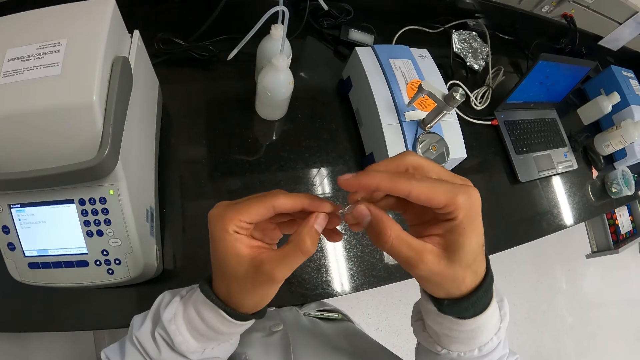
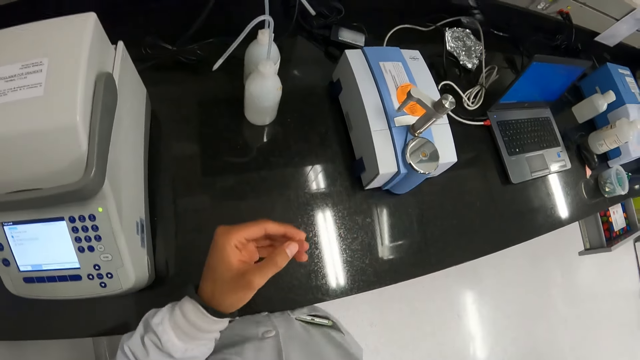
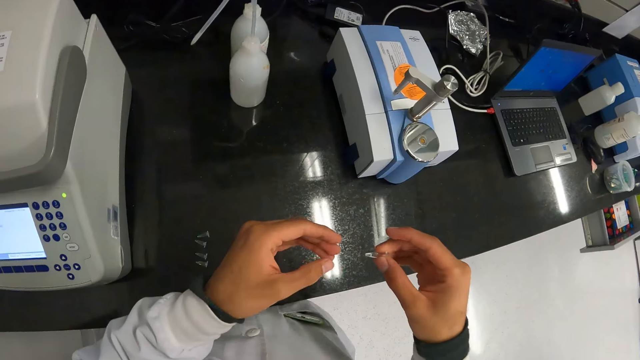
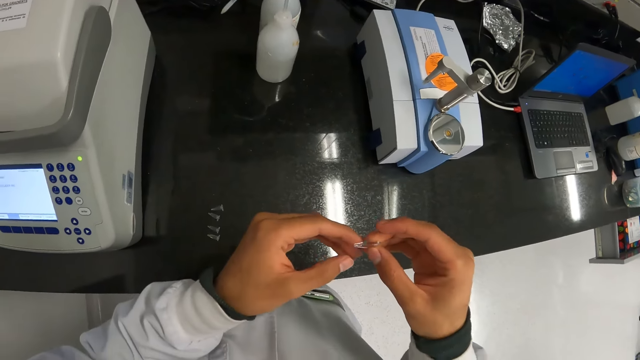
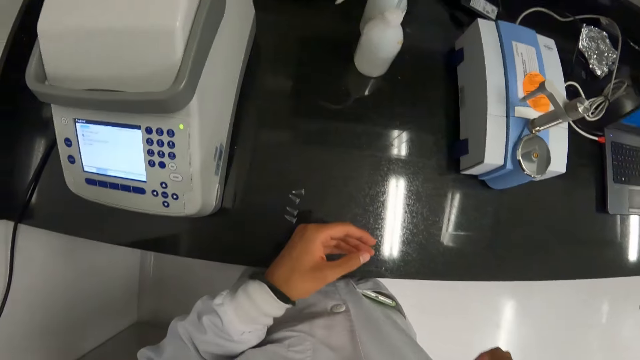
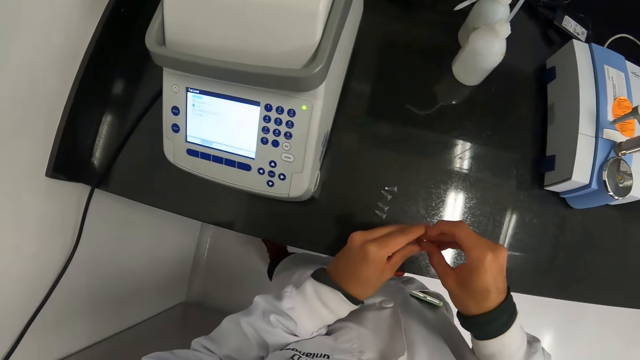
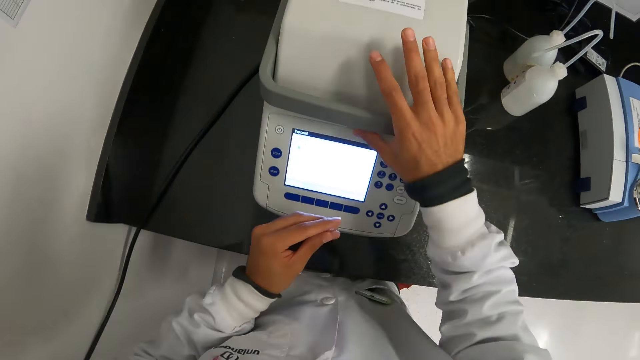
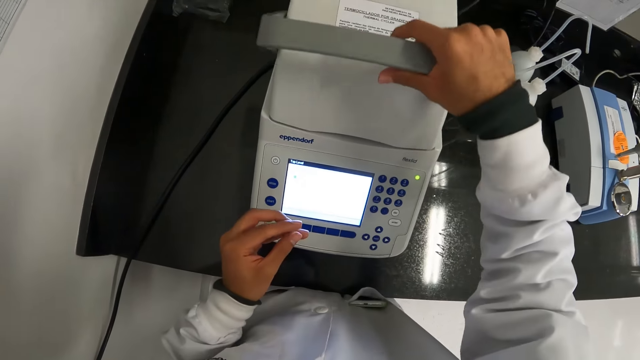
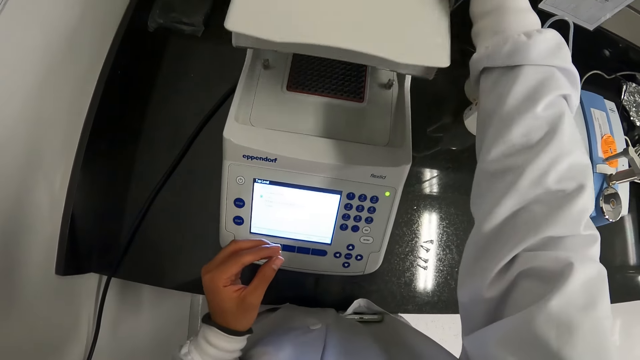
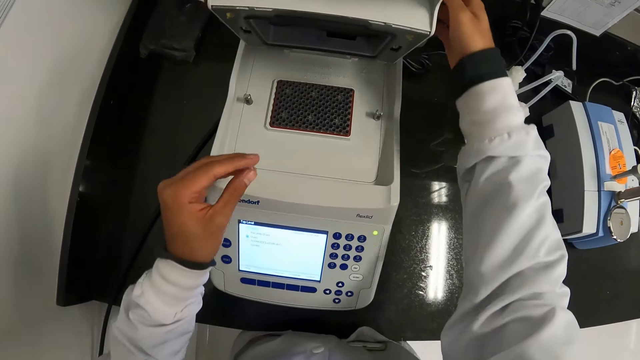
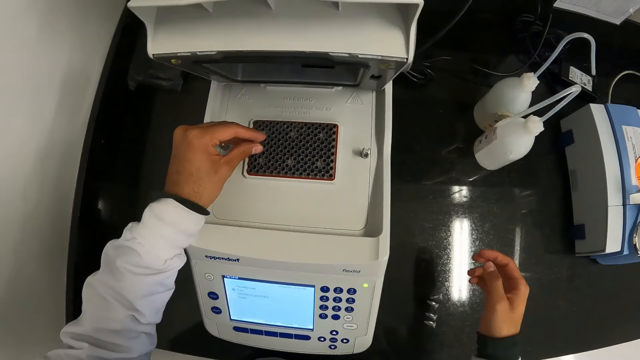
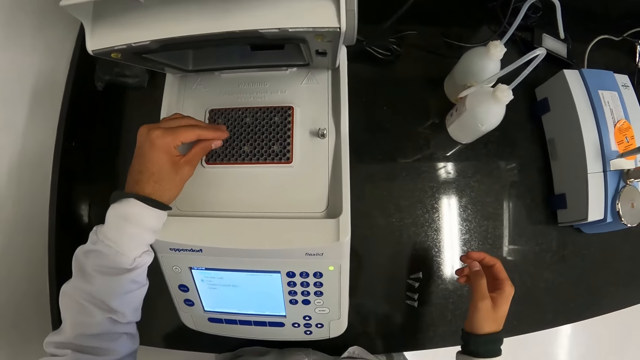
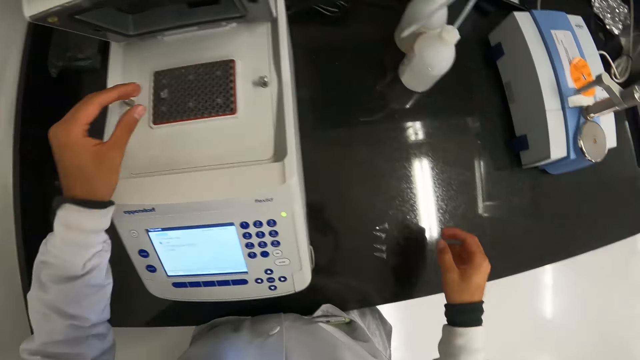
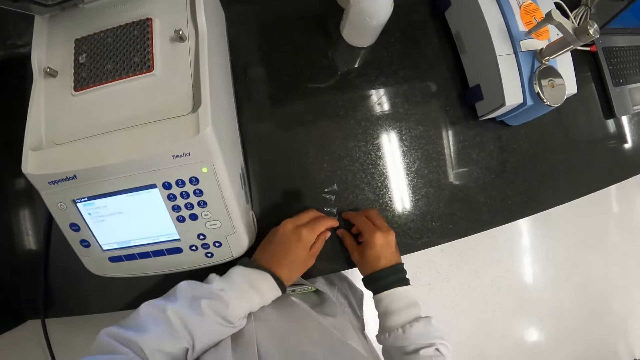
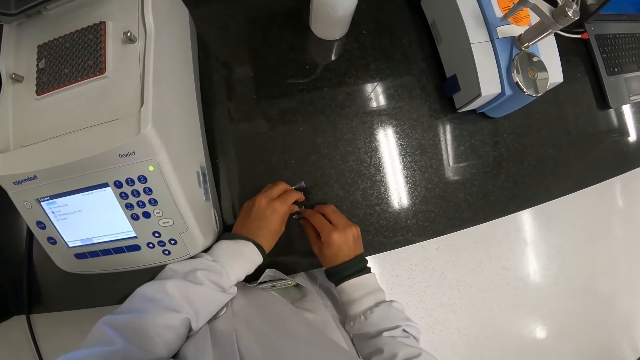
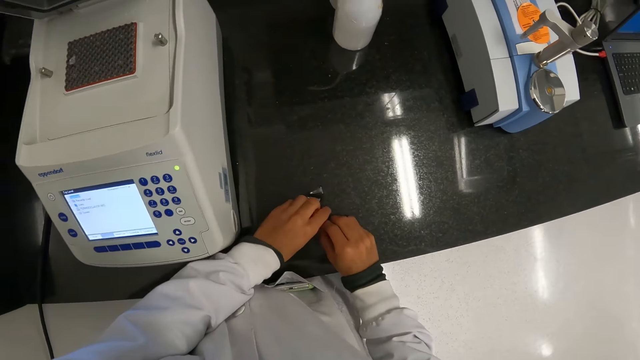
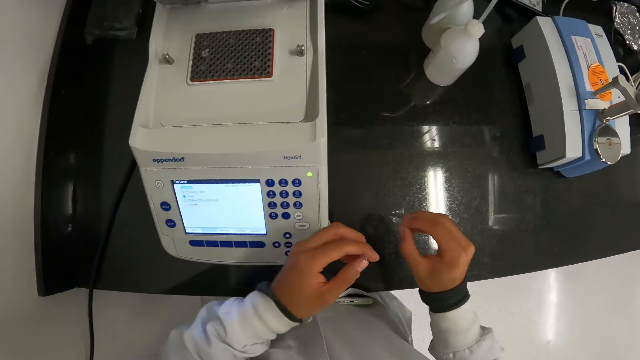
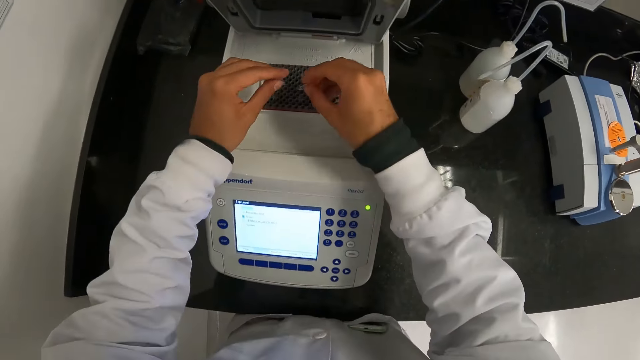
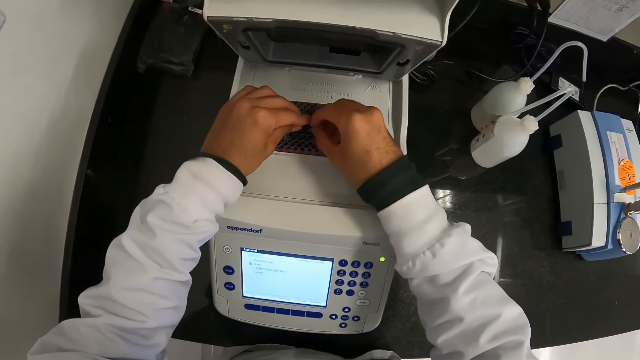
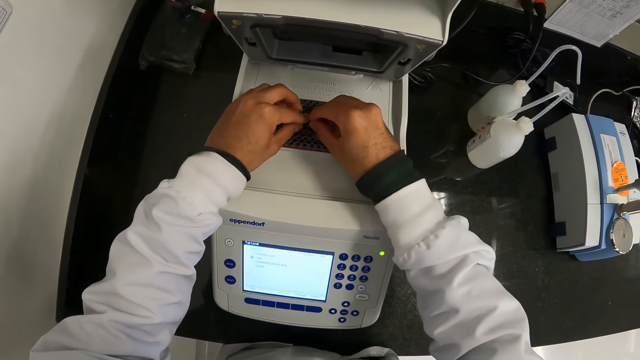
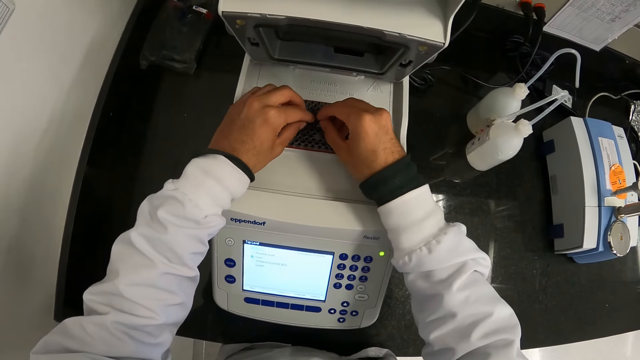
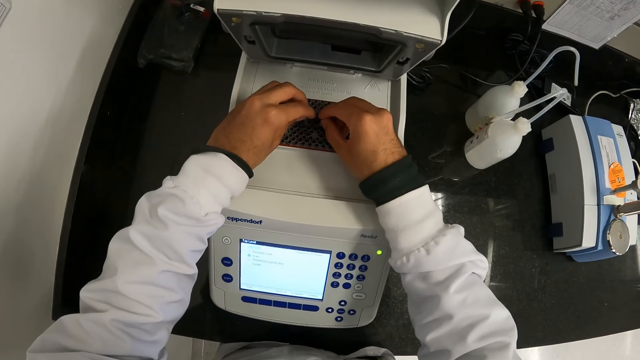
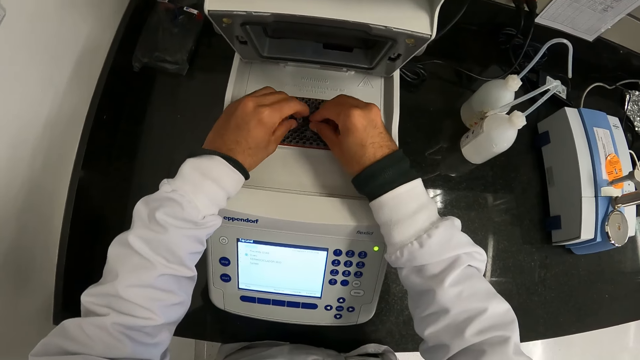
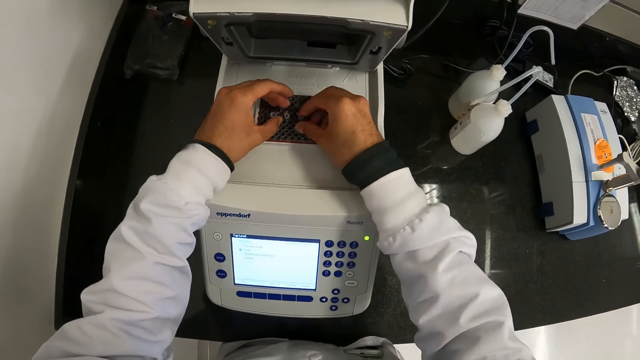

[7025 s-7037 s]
The camera wearer rapidly shakes a centrifuge tube. They open the incubator with her right hand. They place the container cover in the incubator from a counter with her left hand. They pick the container cover from the counter top with both hands. They place the container covers in the incubator with both hands. They place the microtube in his right hand into the master cycler.

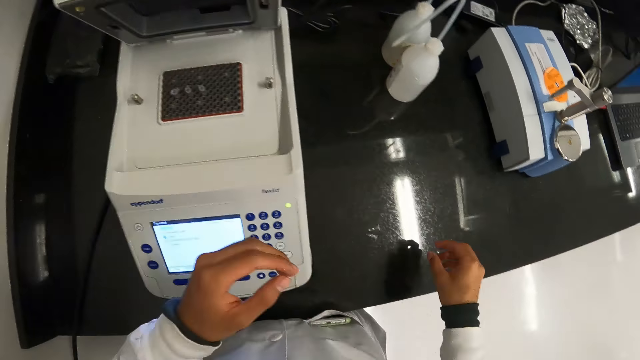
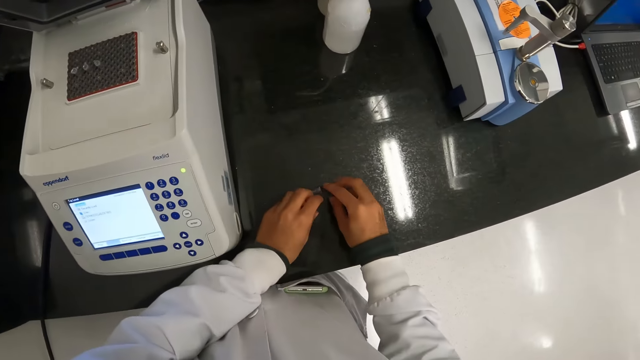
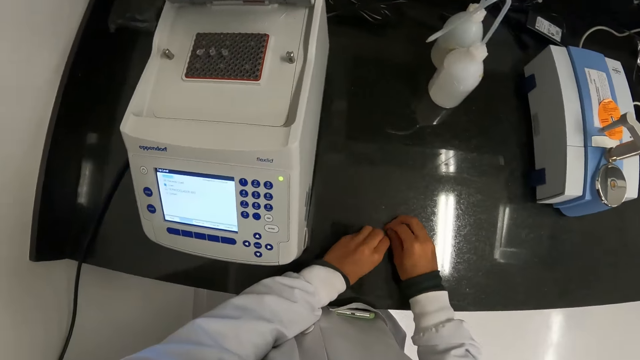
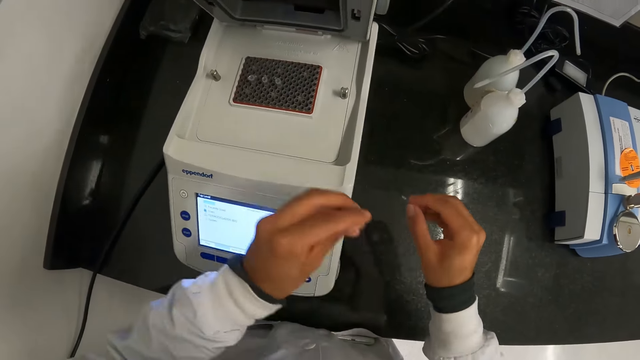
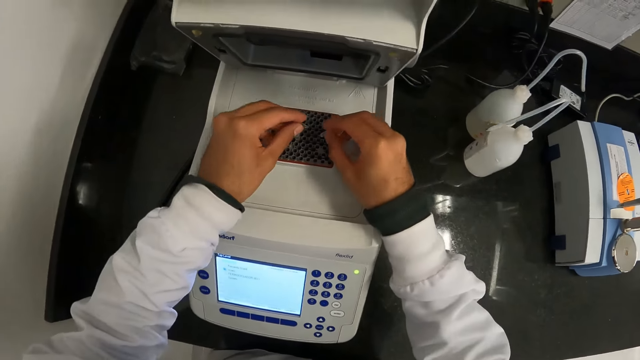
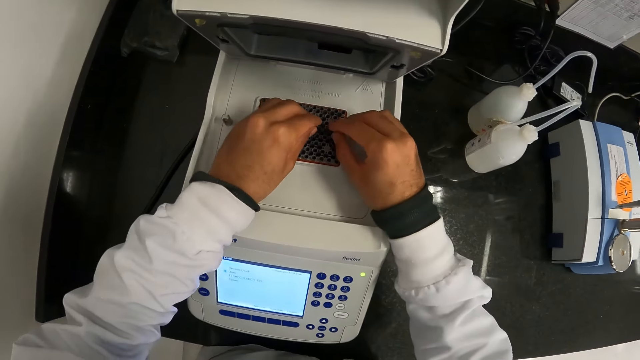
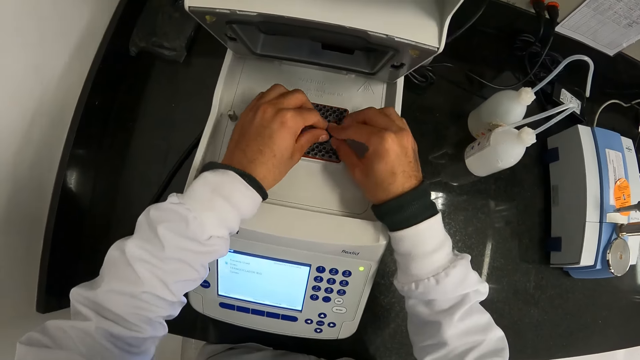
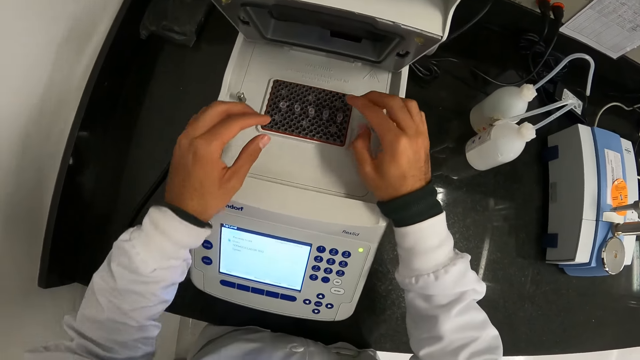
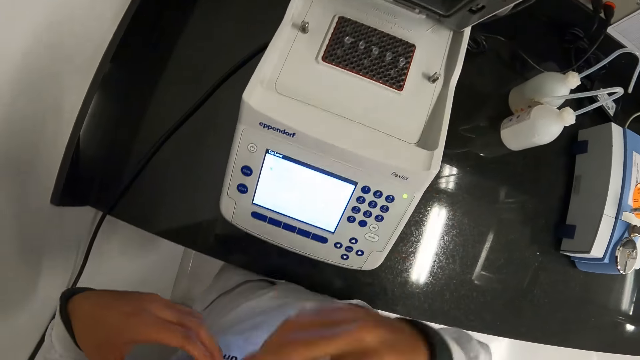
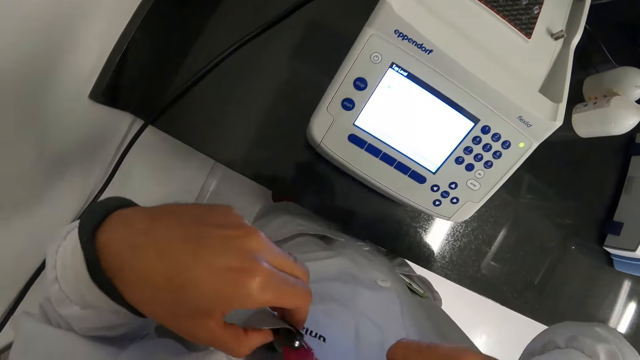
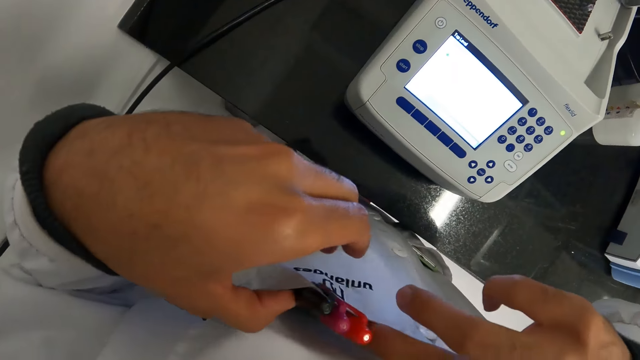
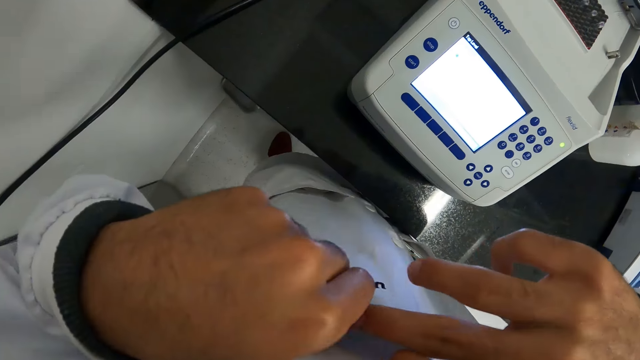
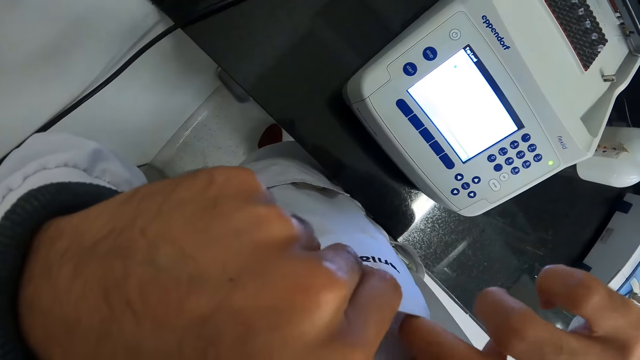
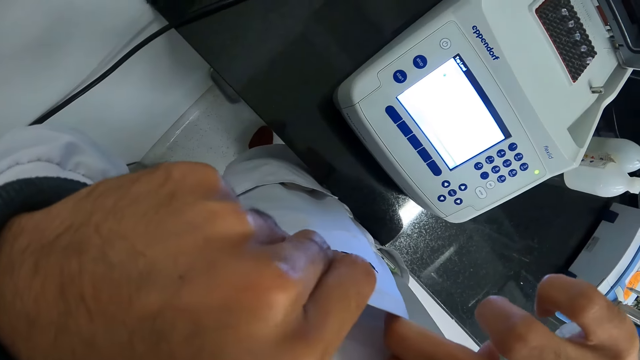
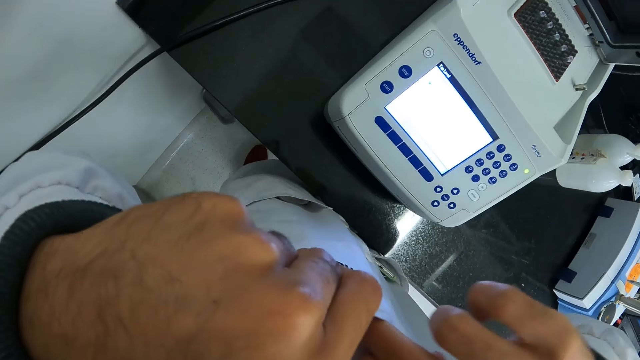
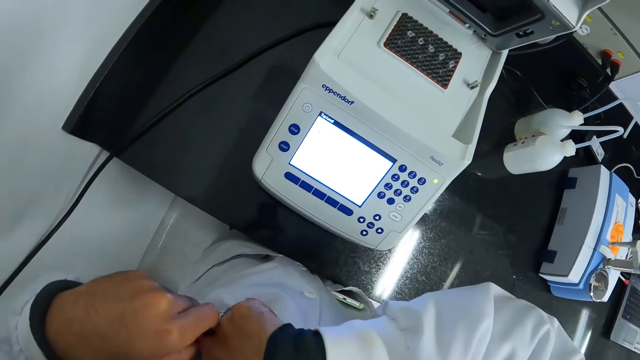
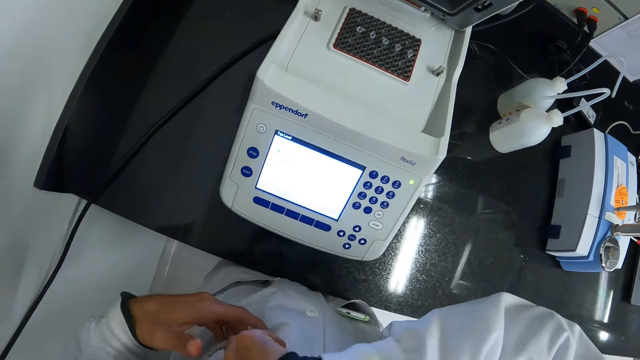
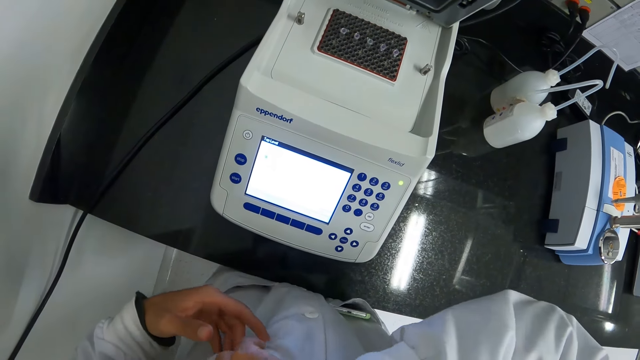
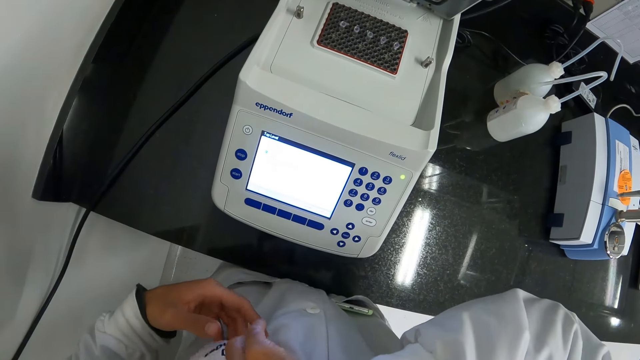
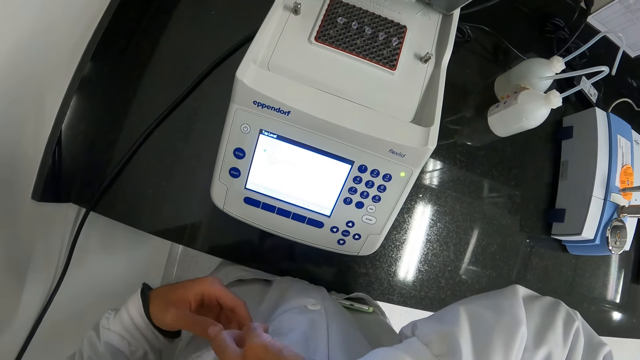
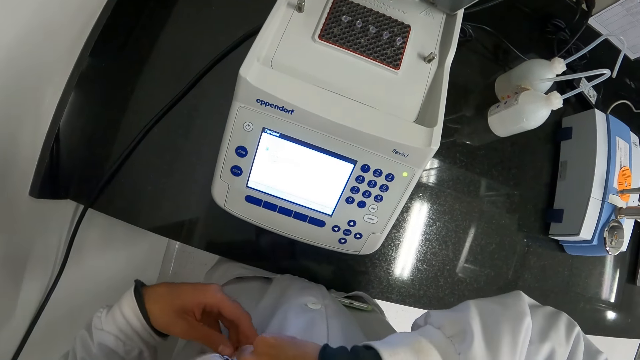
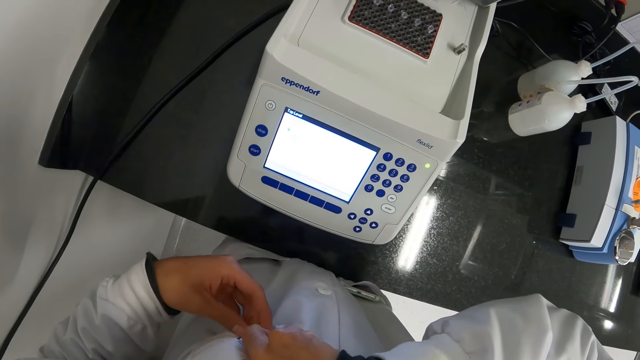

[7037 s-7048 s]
The camera wearer picks a microtube from the work table with his left hand. He picks a microtube from the work table with his right hand. He places the microtube in his right hand into the master cycler. He places the microtube in his left hand into the master cycler. He holds his laboratory coat pocket with his left hand. He touches the cloth. He puts his right hand in his laboratory coat pocket. He picks three pens from his laboratory coat pocket with his left hand. He places the pen and an object in his laboratory coat pocket with his left hand. He holds his laboratory coat pocket with his left hand.
